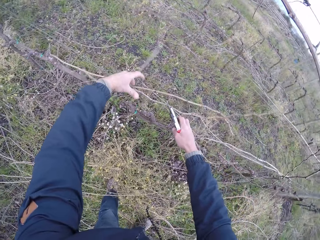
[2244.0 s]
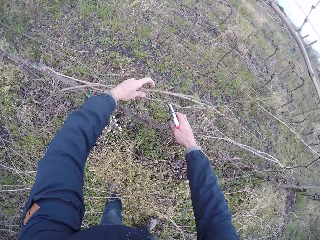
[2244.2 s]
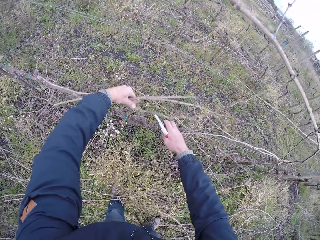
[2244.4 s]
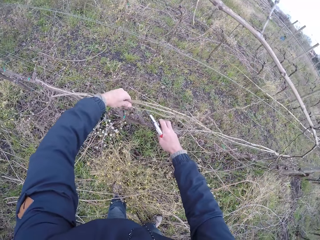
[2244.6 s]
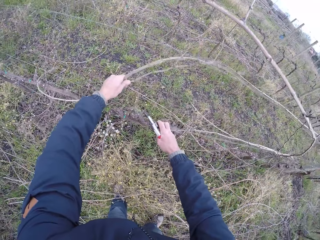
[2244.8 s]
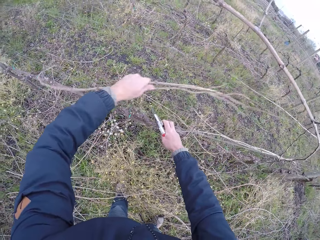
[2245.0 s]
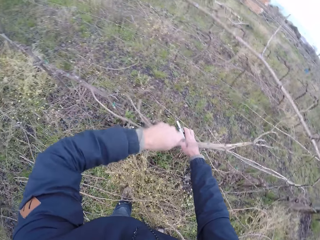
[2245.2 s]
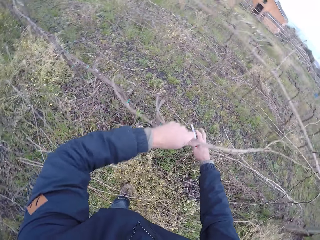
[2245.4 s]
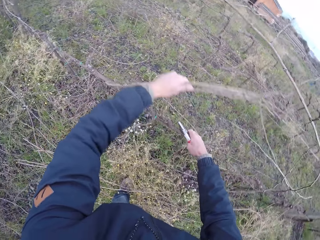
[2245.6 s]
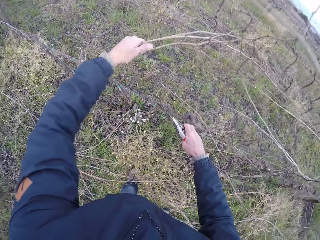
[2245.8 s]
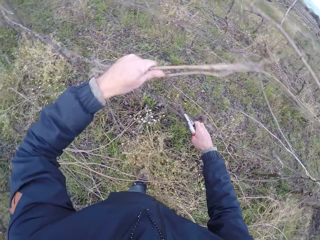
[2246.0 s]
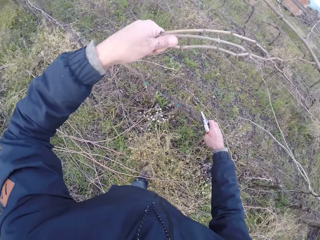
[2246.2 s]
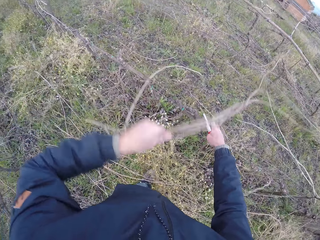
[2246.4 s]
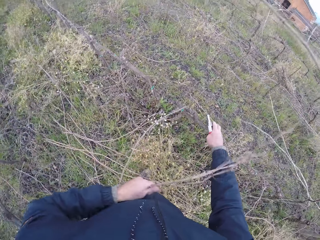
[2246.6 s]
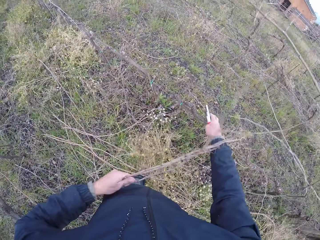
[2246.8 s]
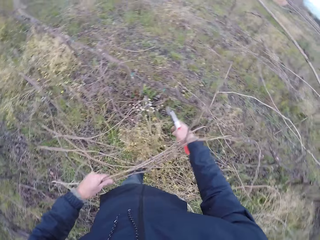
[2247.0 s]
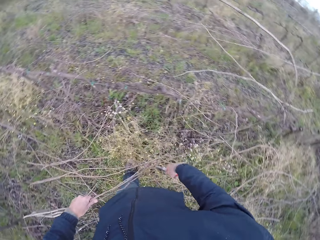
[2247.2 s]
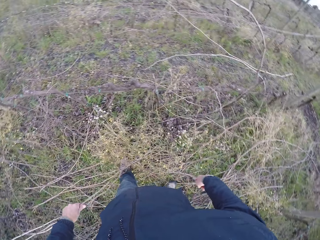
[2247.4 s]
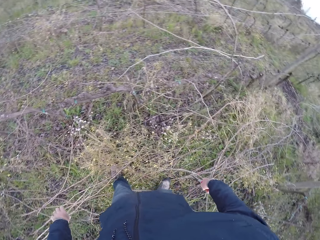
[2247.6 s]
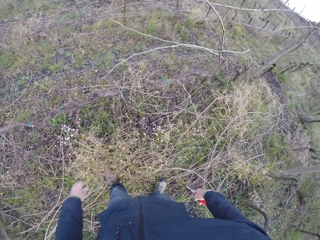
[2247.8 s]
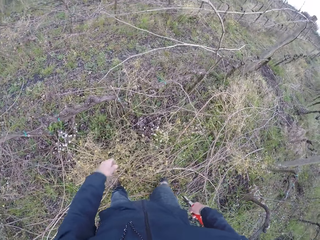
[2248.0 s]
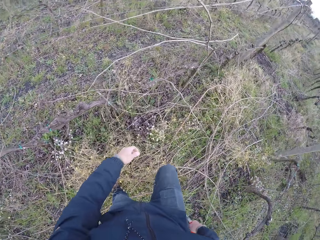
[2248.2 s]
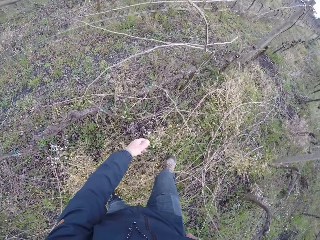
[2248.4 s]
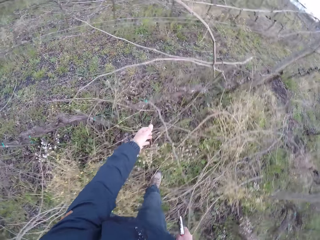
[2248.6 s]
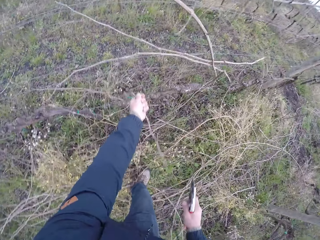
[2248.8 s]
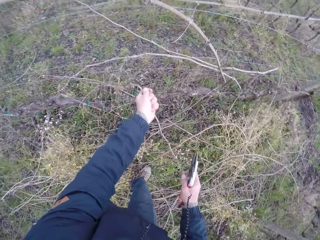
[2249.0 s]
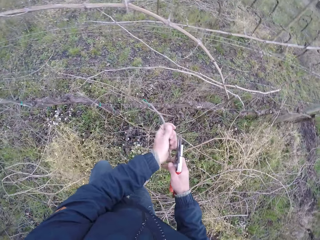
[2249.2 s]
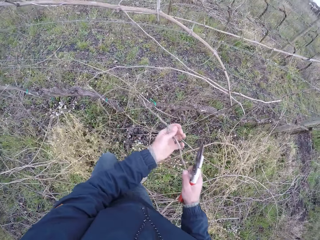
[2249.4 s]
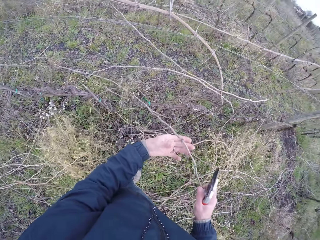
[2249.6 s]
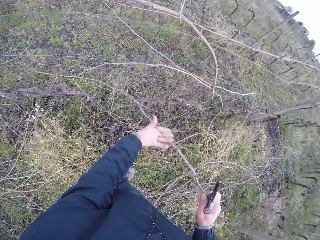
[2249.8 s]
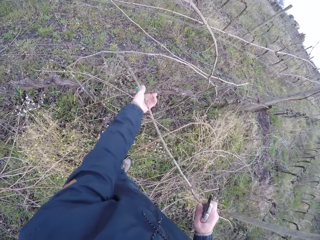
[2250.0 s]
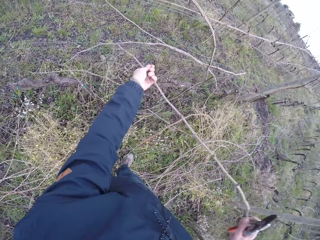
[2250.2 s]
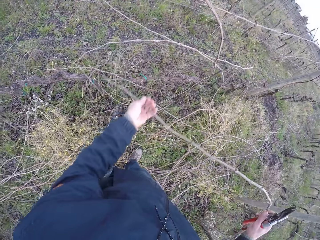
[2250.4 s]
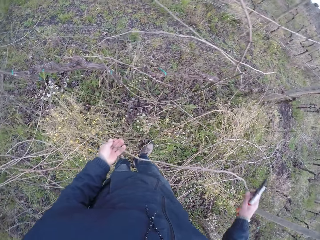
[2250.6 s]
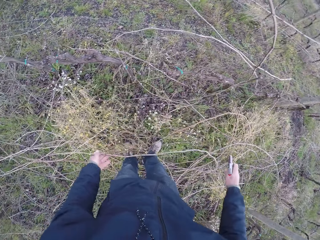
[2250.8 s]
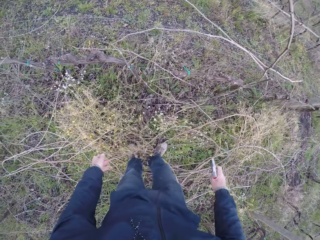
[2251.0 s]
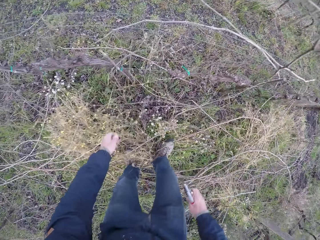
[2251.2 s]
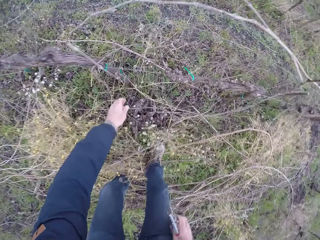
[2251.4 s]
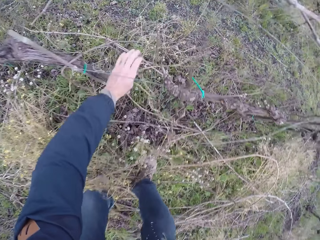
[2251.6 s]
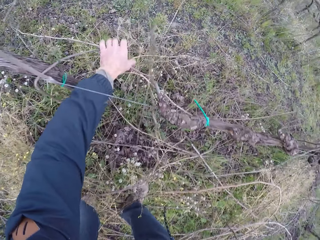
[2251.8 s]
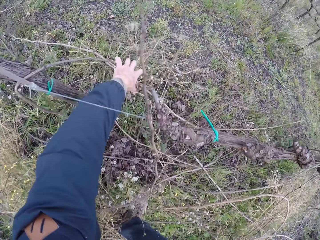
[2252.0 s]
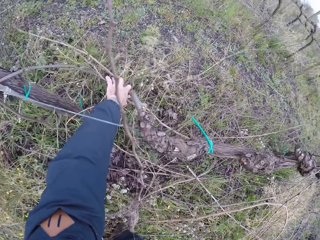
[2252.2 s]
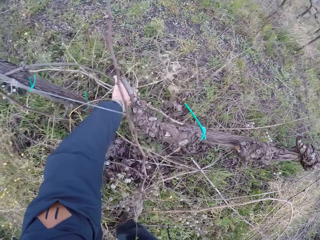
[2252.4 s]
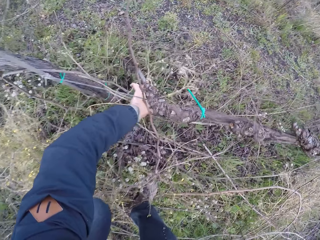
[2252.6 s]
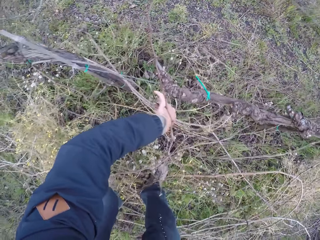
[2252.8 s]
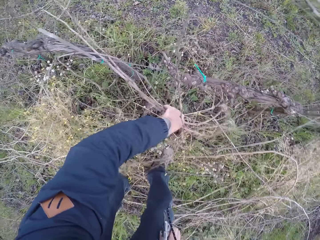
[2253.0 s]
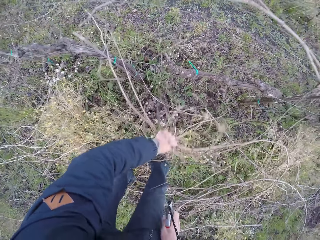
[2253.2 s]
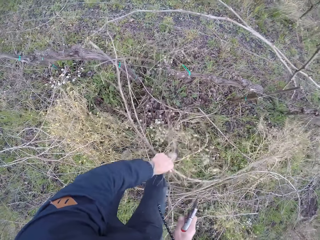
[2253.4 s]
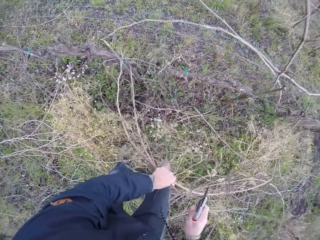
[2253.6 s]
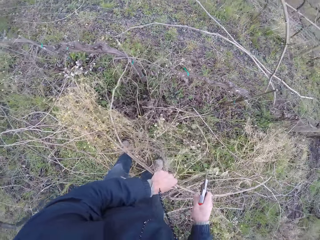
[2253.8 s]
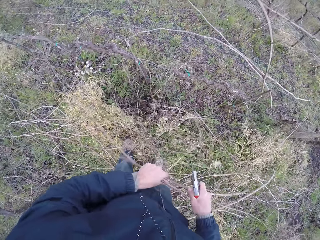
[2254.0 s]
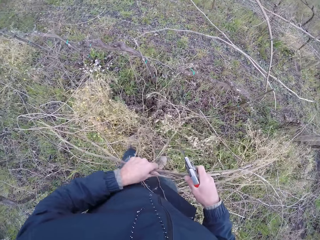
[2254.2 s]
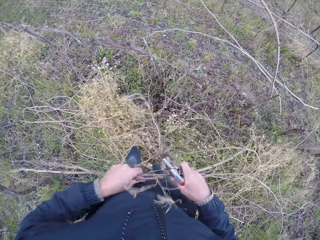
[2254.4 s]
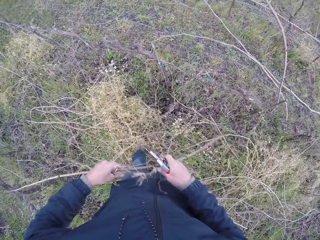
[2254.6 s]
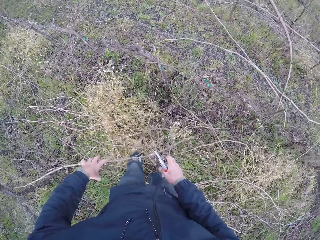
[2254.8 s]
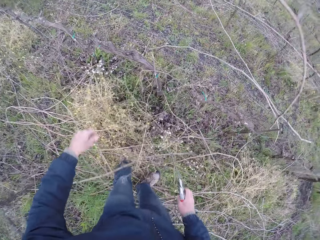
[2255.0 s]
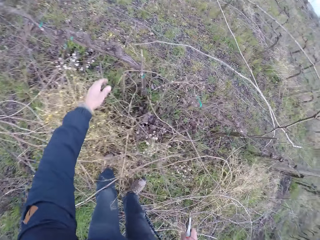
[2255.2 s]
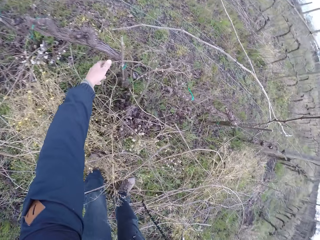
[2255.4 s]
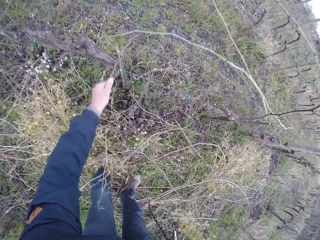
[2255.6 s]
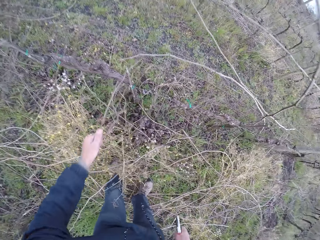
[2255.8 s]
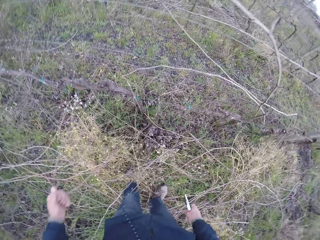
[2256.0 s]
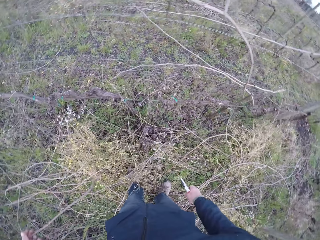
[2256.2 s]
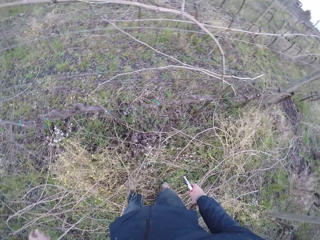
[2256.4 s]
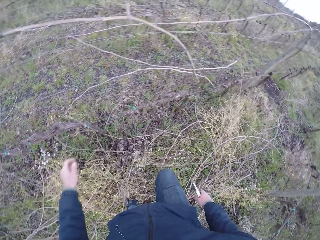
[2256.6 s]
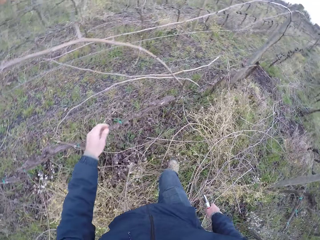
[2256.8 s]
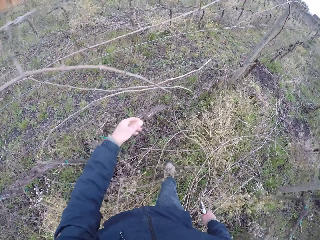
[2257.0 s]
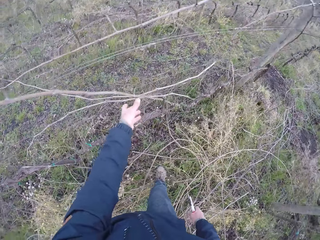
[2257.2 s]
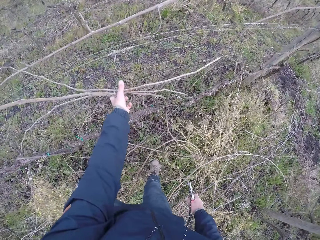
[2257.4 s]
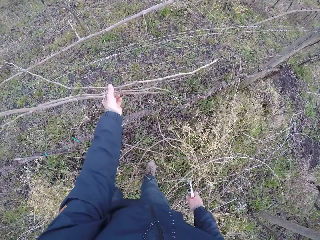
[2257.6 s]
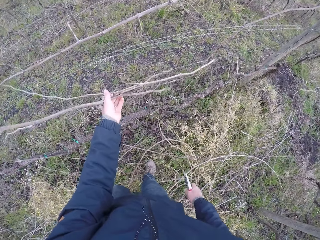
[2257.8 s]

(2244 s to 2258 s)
The camera wearer removes twigs from the fence with his left hand. He drops the twigs on the ground with his left hand. He moves around the fence. He removes a twig from the fence with both hands. He drops the twig on the ground with both hands. He picks twigs on the ground with his left hand. He drops the twigs on the ground. He drags a twig from the fence with his left hand.

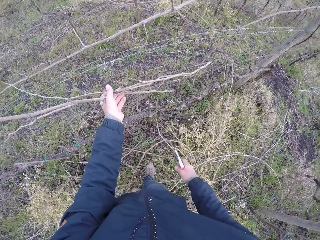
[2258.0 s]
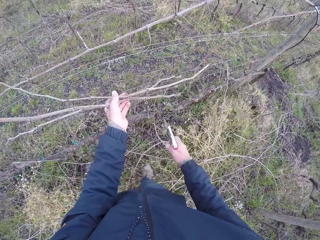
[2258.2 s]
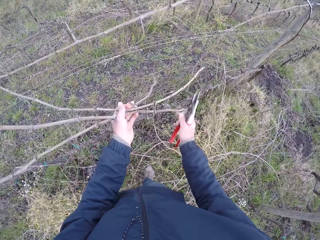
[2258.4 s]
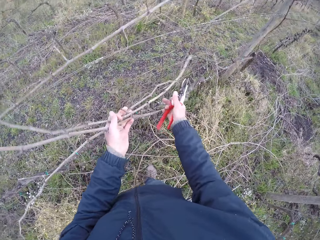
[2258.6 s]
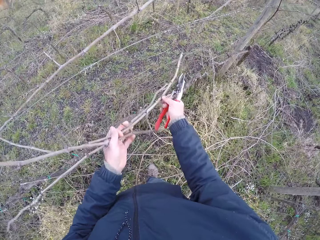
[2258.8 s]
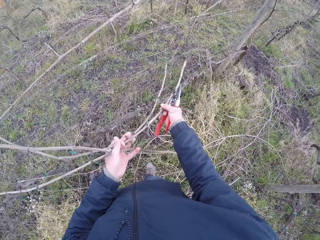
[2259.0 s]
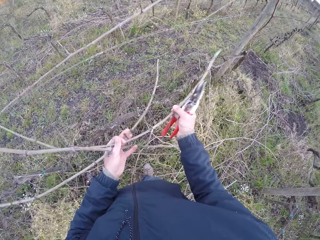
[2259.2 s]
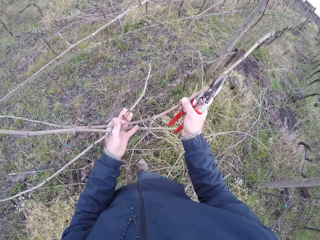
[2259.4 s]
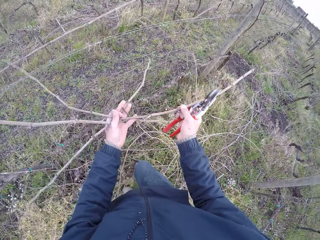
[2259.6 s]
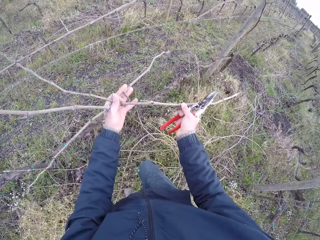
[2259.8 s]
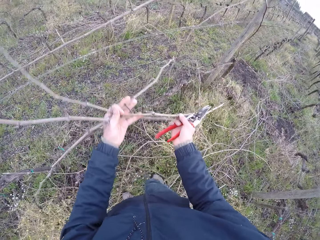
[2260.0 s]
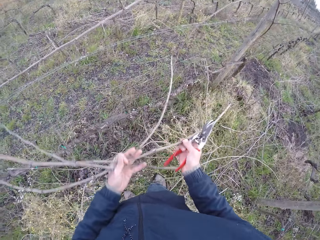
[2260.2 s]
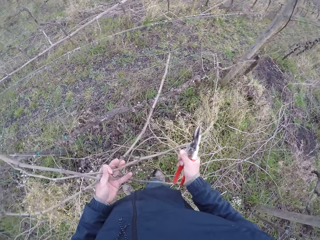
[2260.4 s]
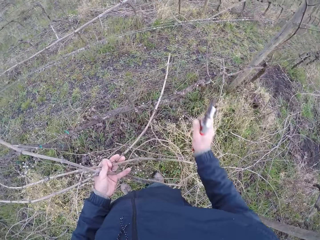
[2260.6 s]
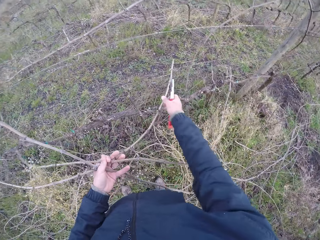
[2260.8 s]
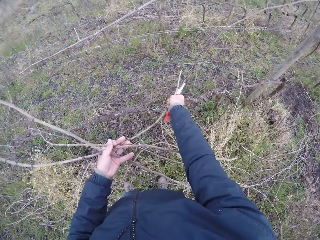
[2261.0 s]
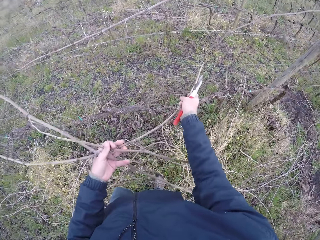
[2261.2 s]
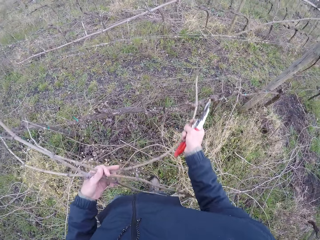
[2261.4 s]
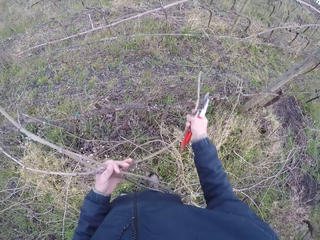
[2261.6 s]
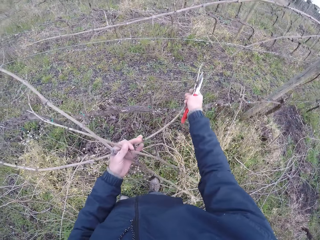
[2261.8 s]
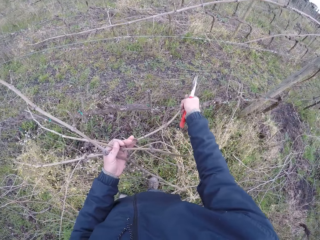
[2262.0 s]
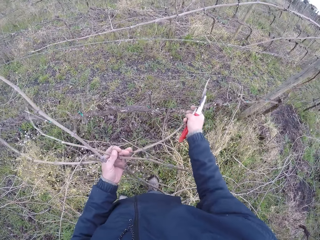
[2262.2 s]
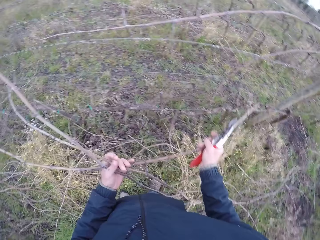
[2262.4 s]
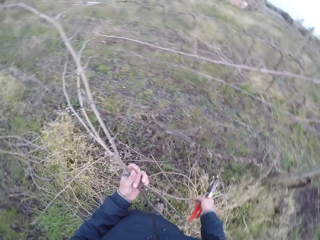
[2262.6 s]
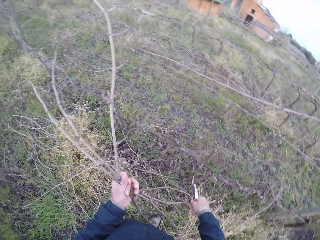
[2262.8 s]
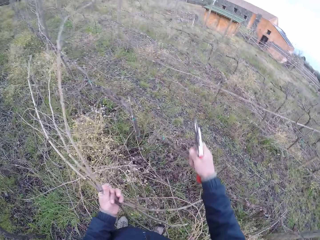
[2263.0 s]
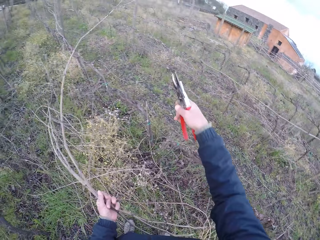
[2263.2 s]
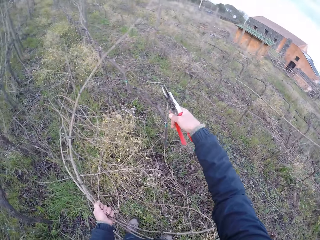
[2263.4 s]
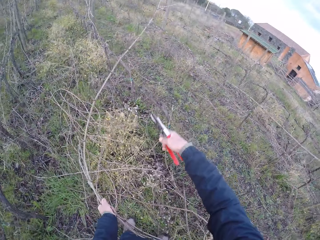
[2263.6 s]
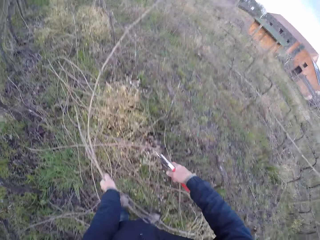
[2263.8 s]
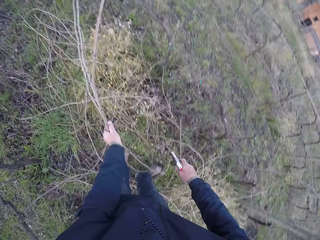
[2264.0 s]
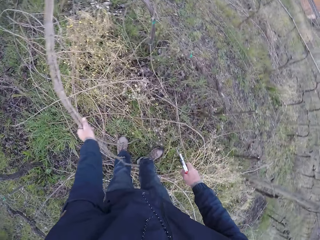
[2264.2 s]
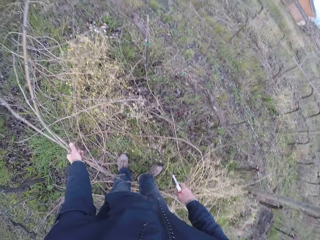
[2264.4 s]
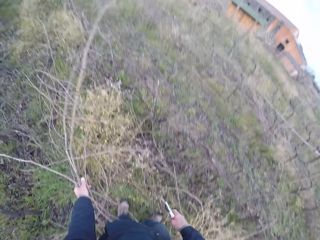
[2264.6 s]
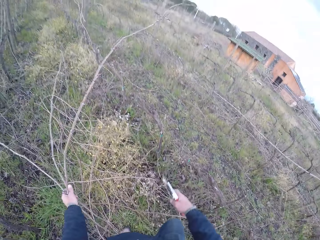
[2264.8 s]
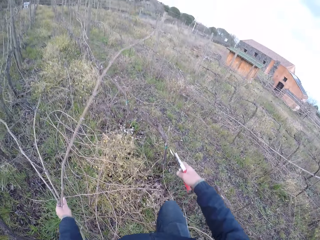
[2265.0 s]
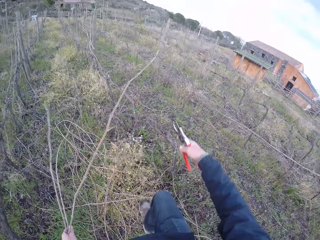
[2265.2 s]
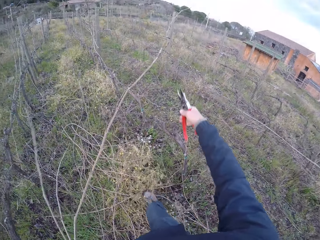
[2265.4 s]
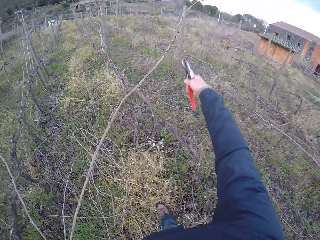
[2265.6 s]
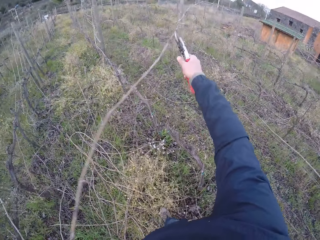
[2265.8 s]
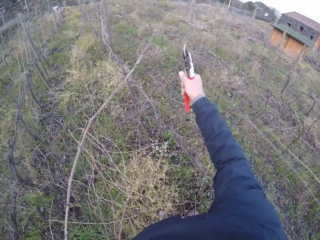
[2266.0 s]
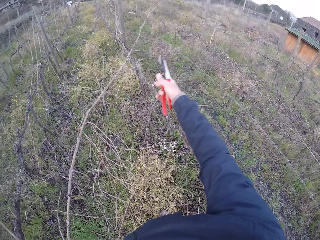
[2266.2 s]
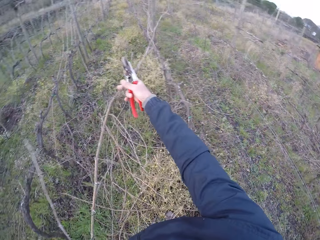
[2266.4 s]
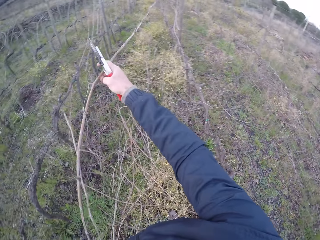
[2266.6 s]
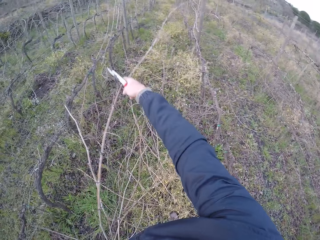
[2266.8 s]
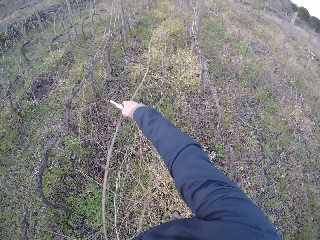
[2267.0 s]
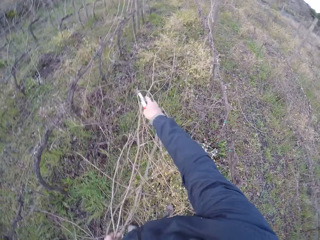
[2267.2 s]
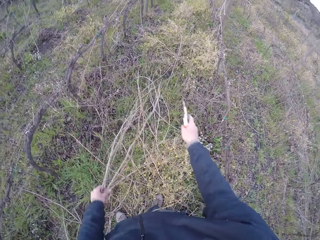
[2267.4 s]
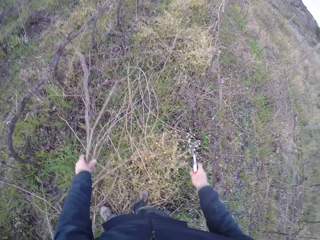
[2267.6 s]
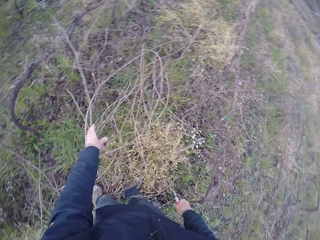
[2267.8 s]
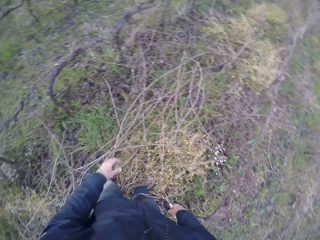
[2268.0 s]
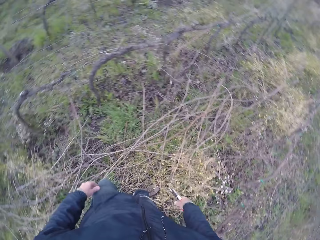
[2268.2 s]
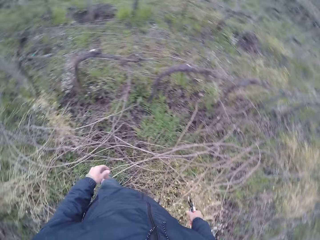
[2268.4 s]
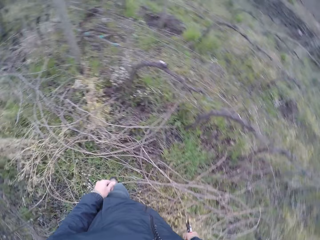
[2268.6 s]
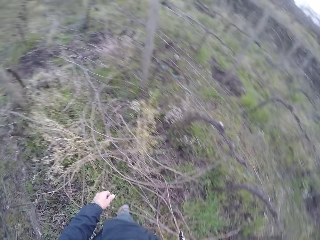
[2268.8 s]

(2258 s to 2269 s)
The camera wearer removes twigs from a fence with both hands. He moves around the fence. He cuts the stick. He drops the twigs on the ground with his left hand.
